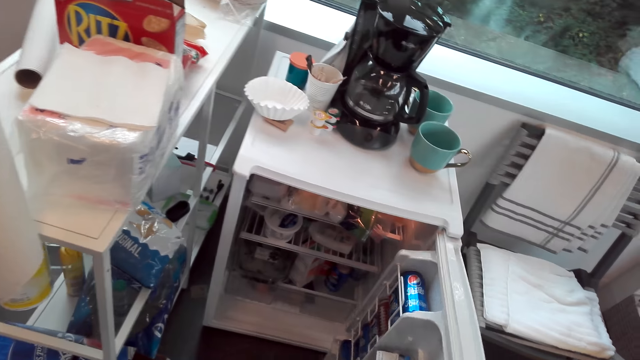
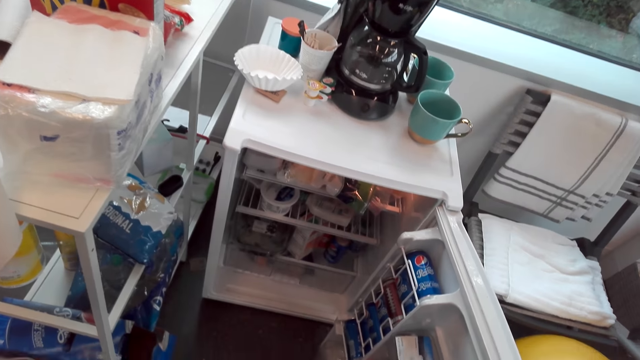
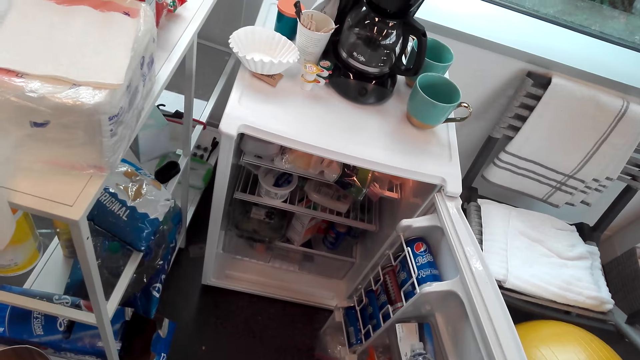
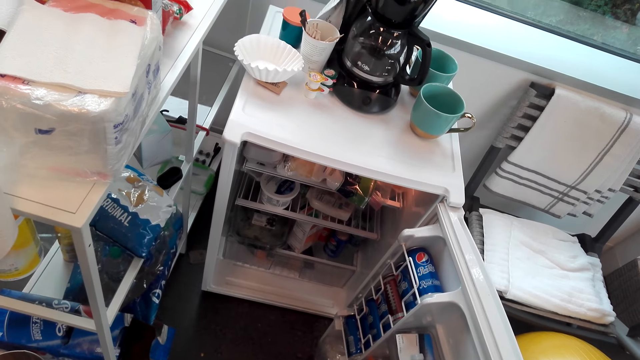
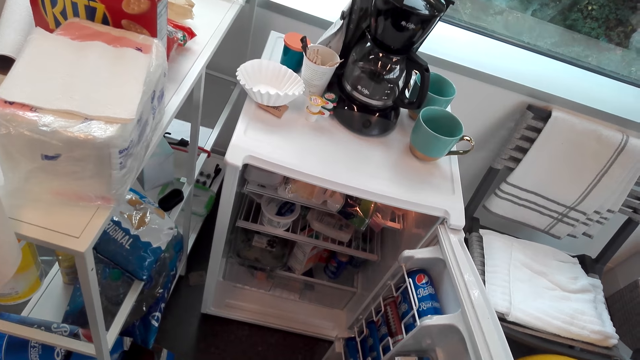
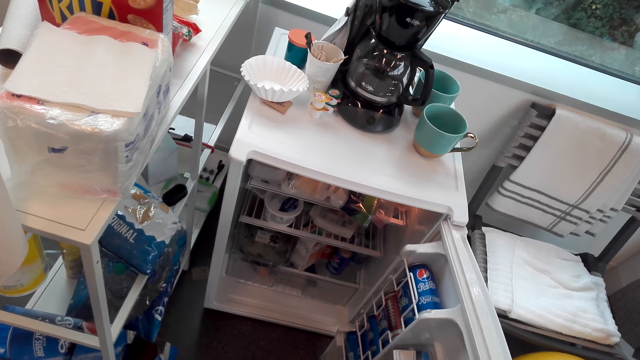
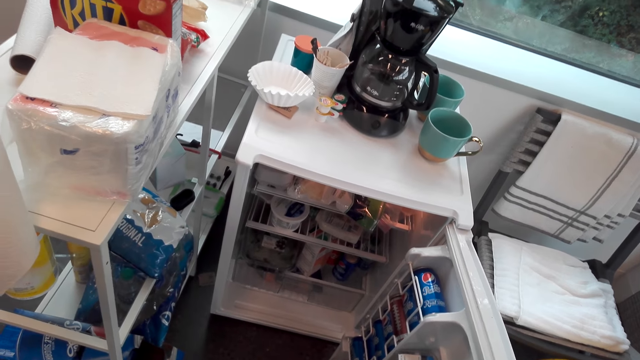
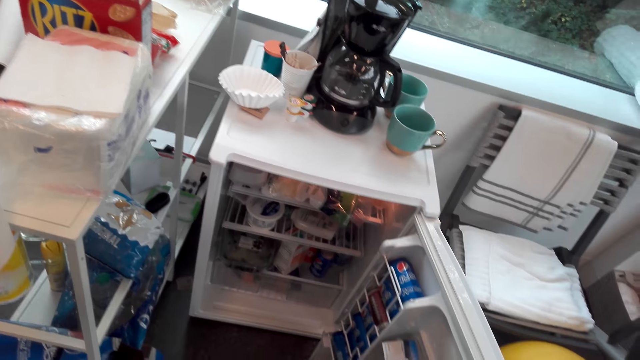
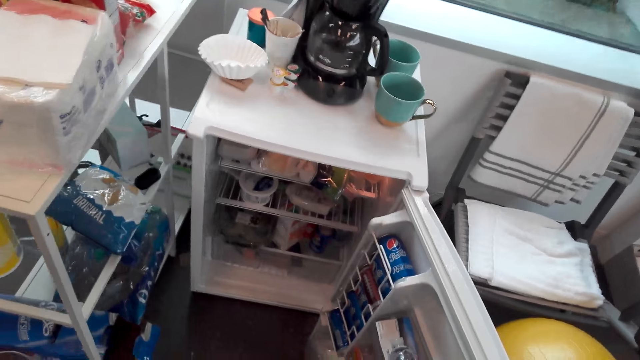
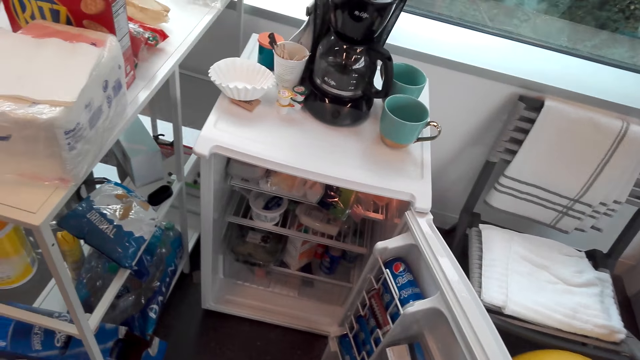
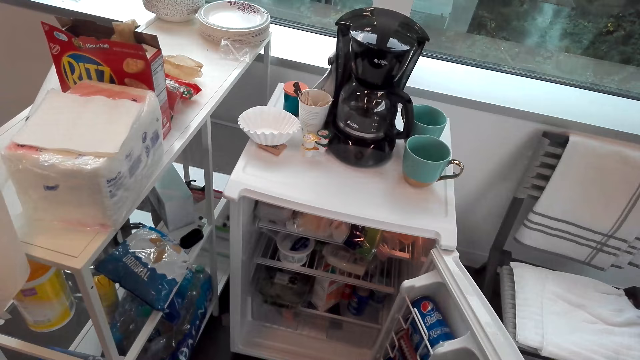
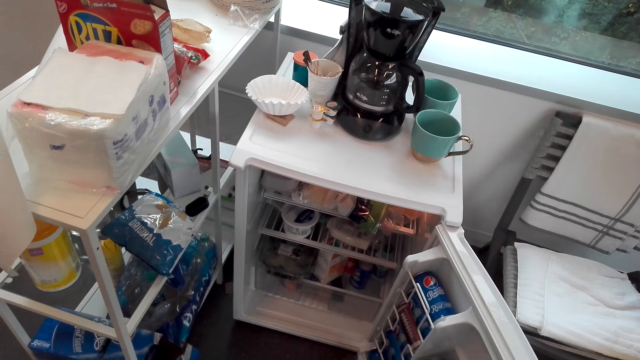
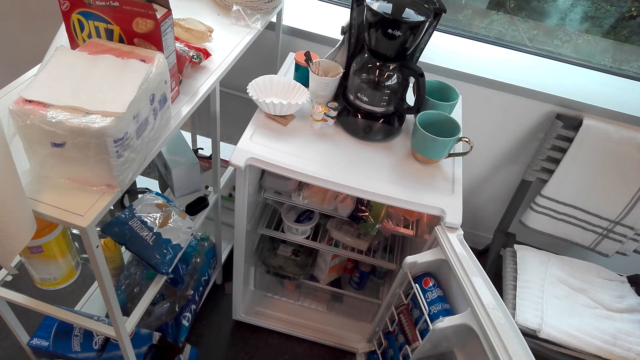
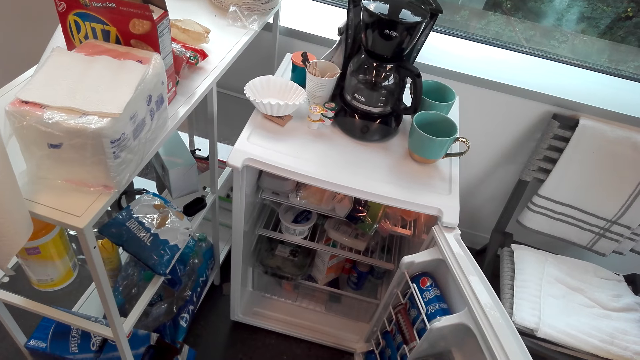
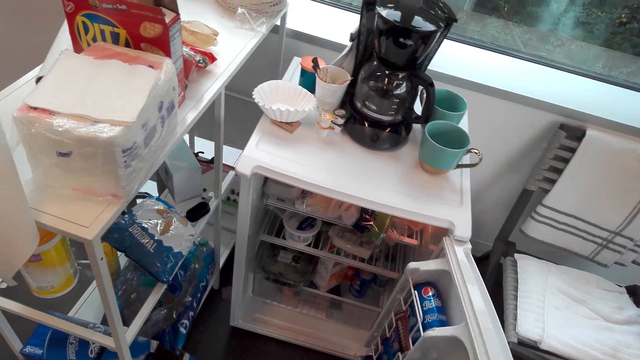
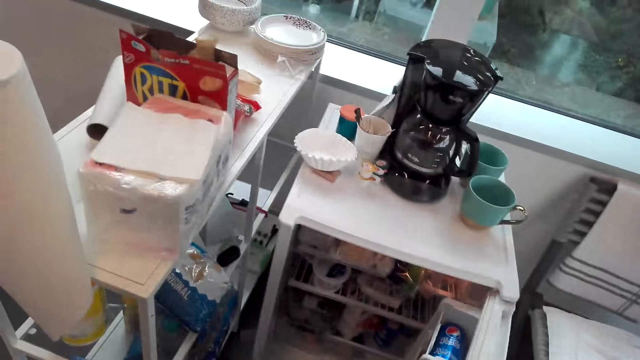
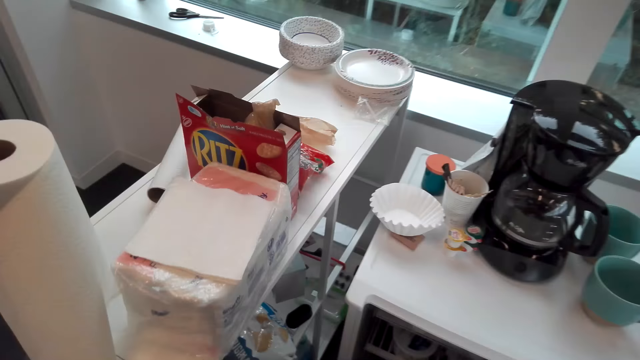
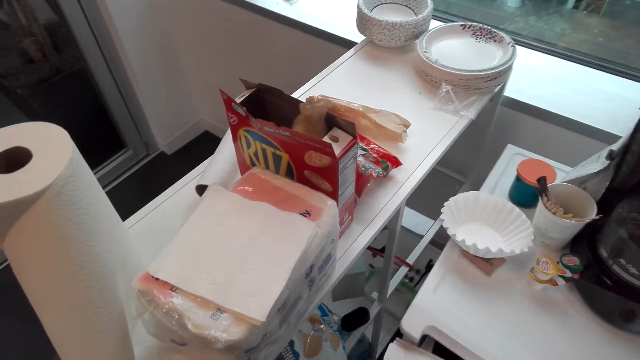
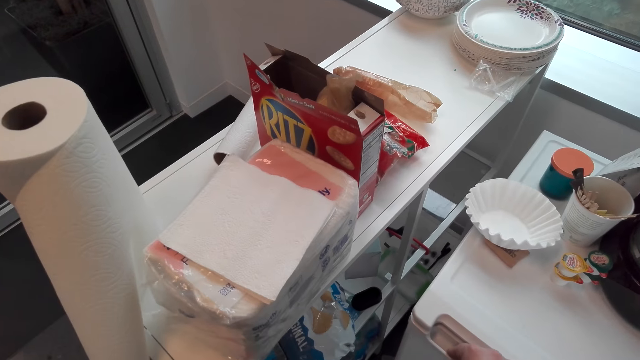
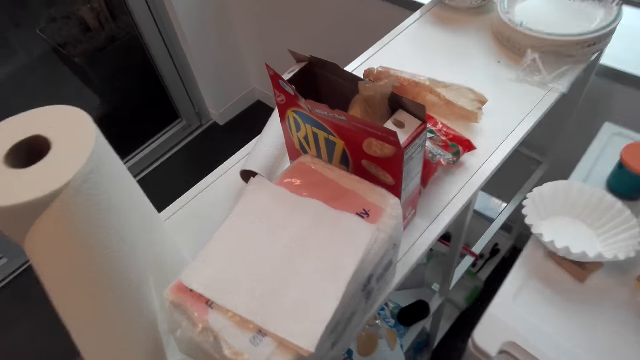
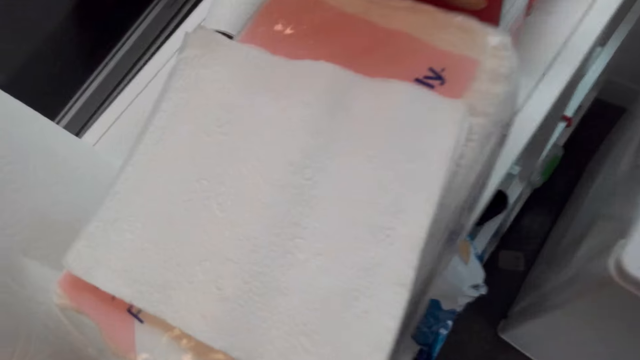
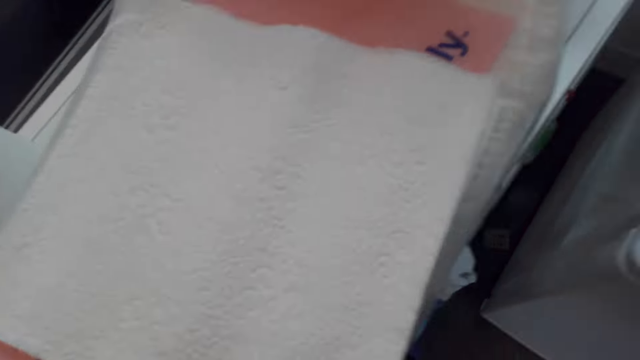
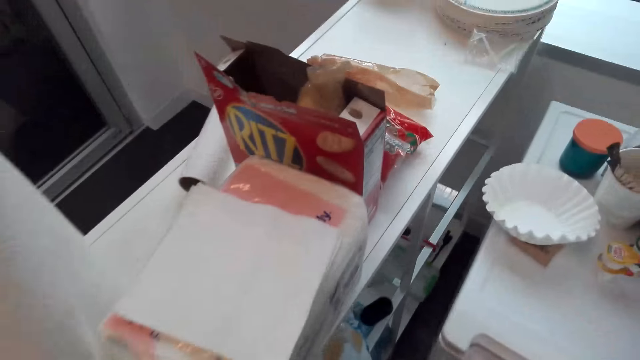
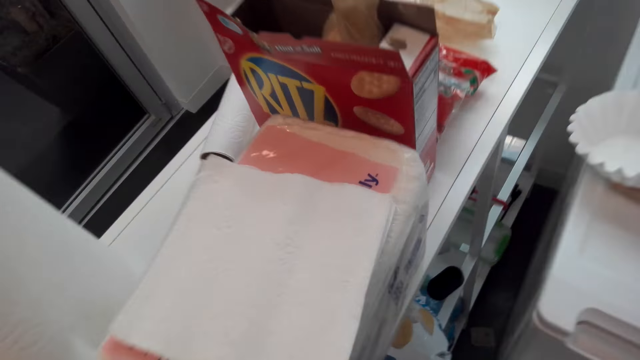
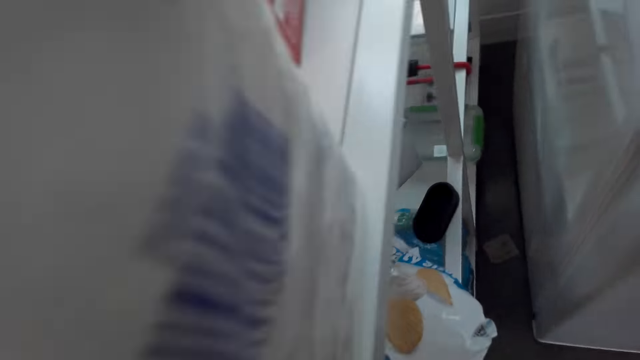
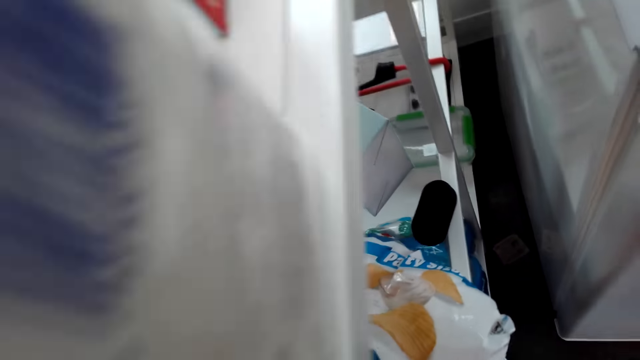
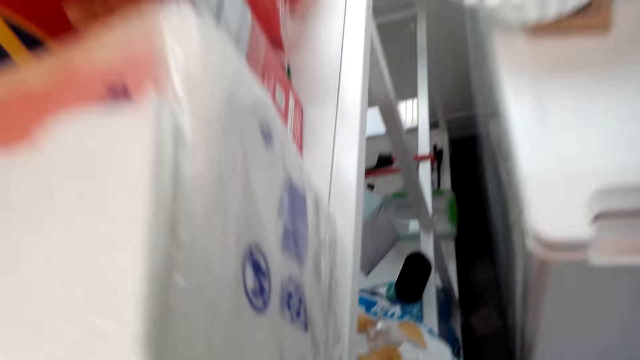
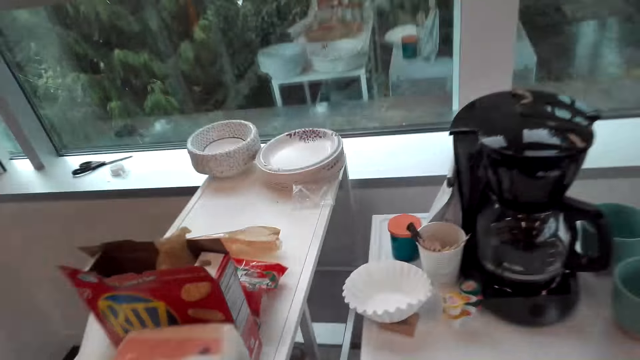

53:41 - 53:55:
The camera wearer looks inside the fridge. They close the fridge. They bend forwards on the ground. They take the dust pan.

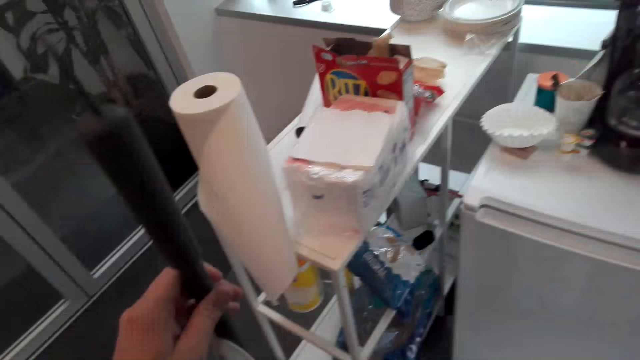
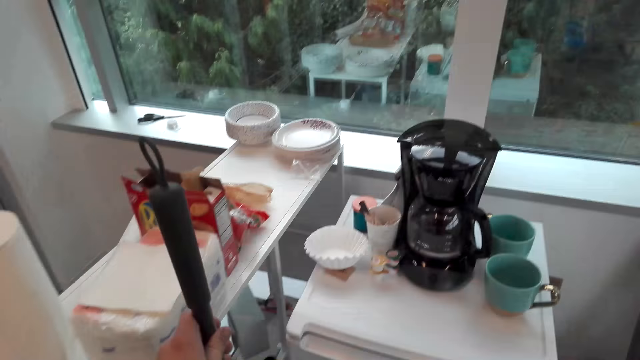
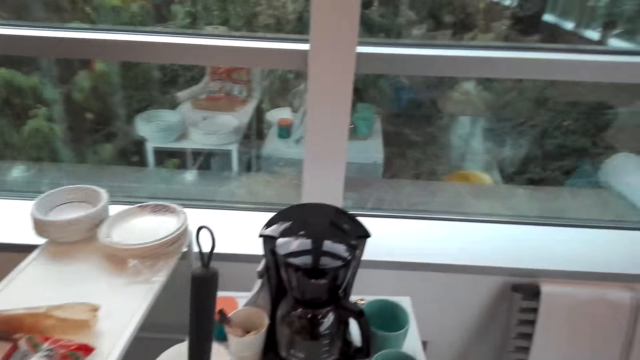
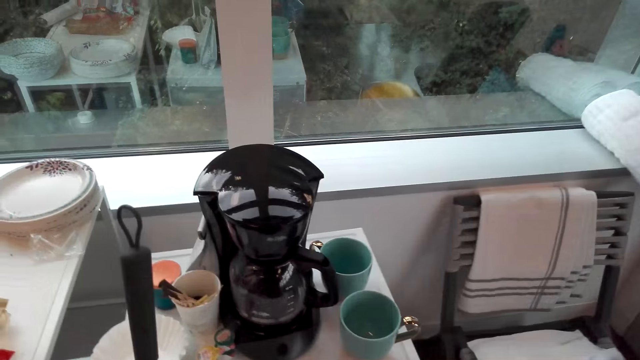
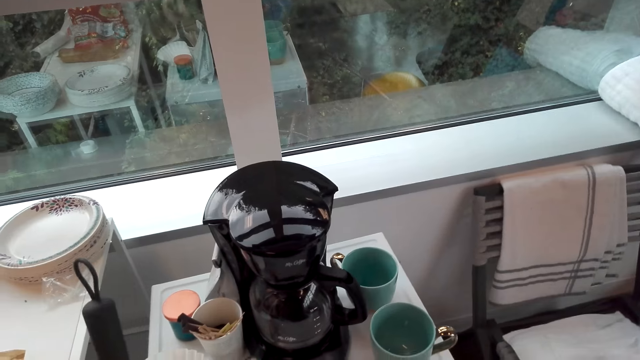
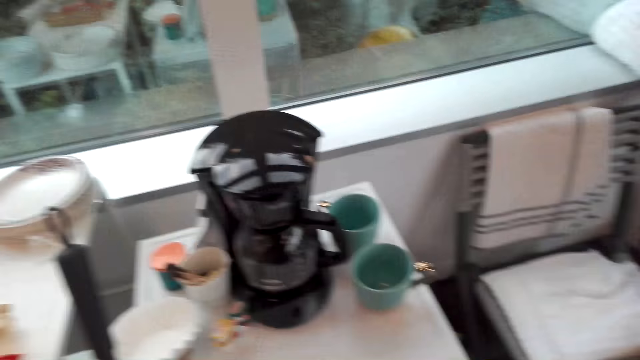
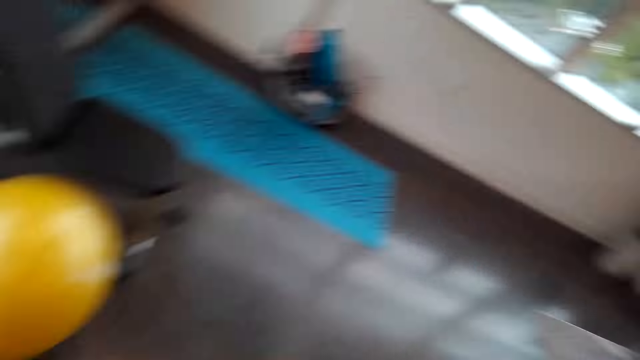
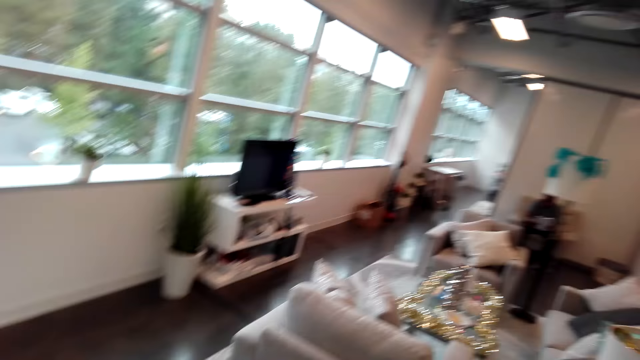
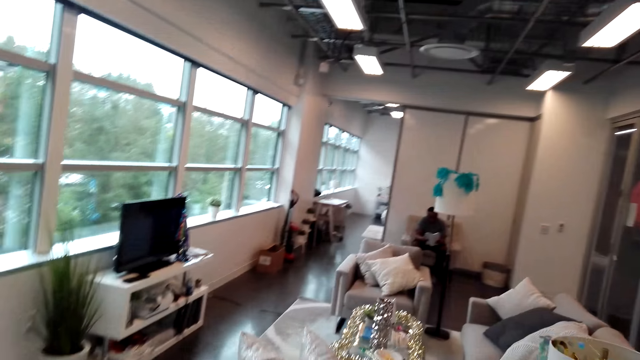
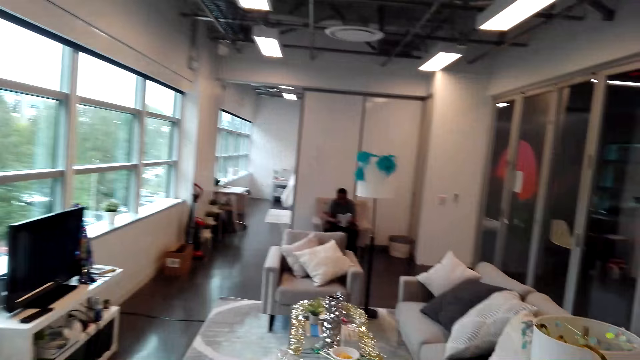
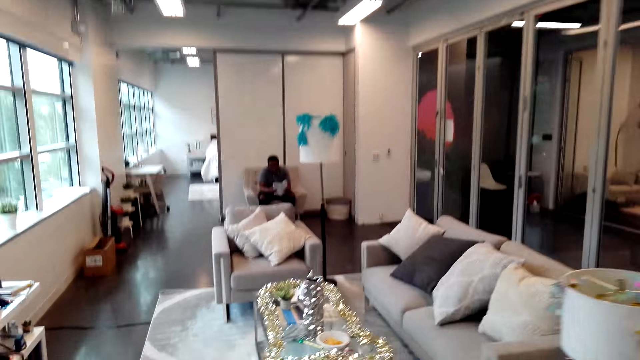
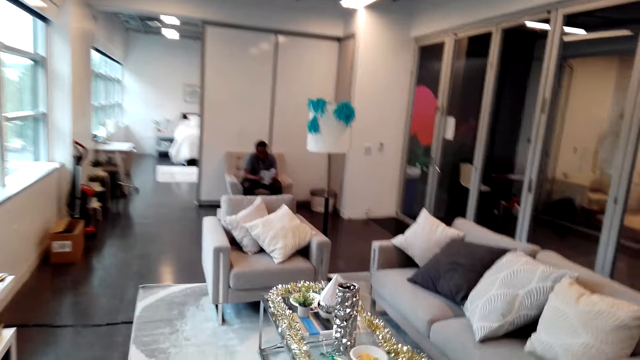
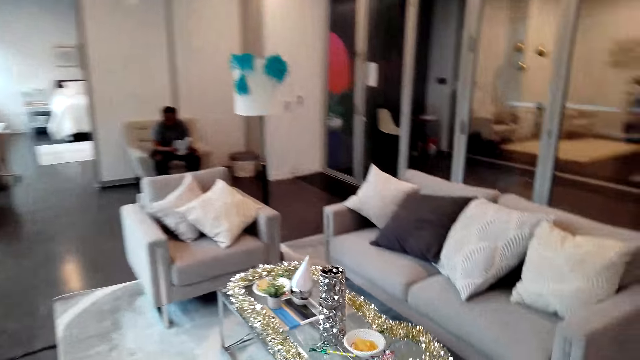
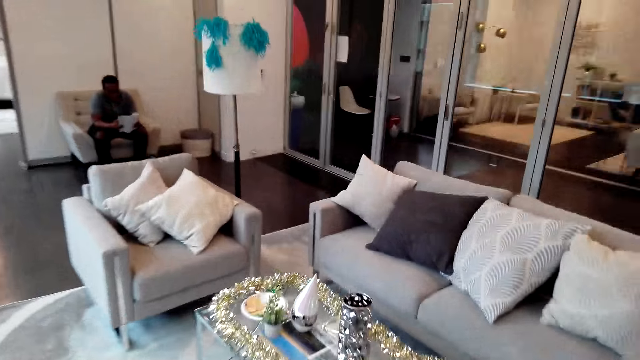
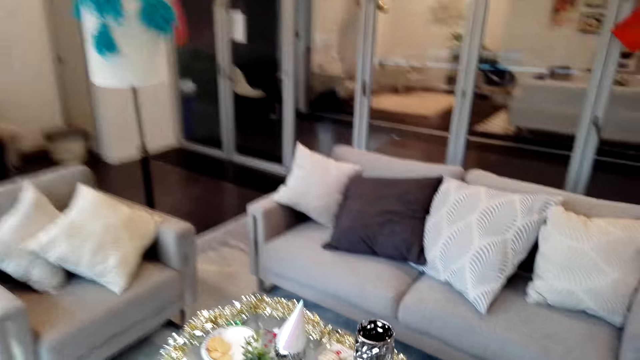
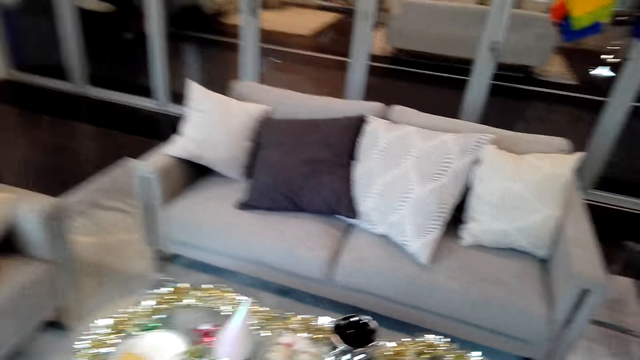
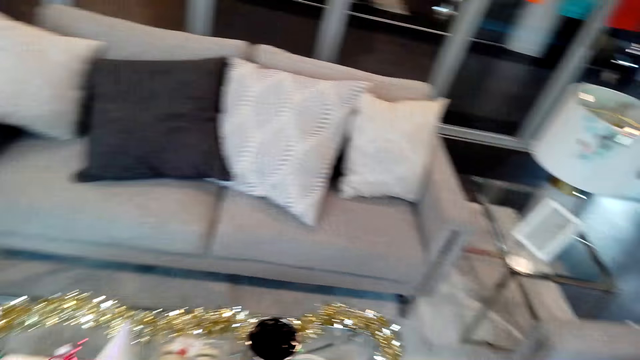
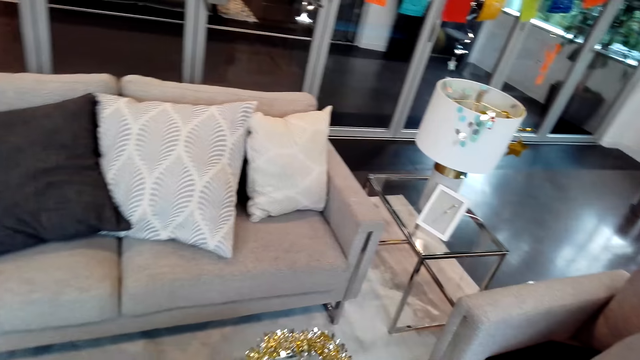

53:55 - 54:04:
The camera wearer puts the dust pan on the fridge. They look around the house. They walk around the house.
